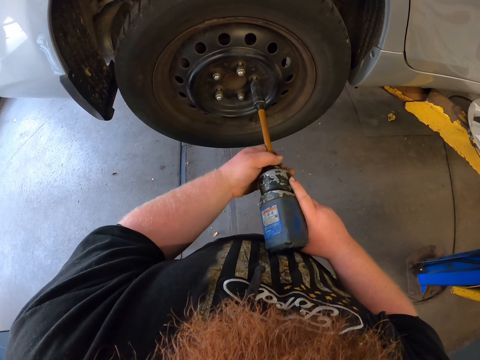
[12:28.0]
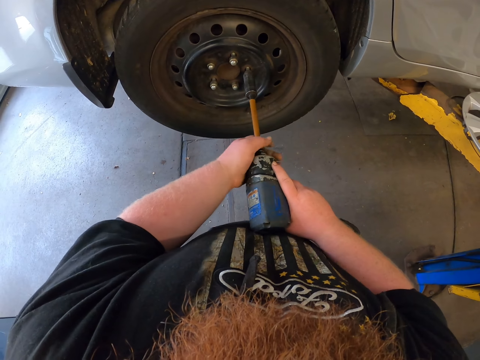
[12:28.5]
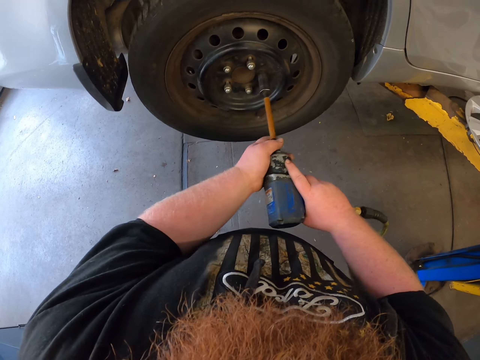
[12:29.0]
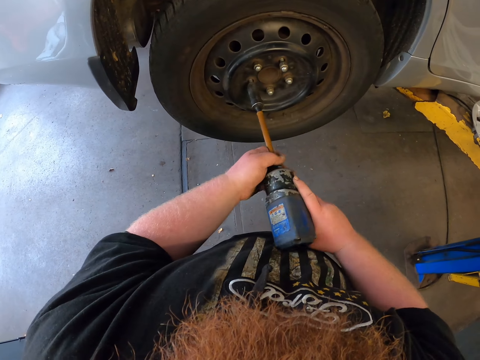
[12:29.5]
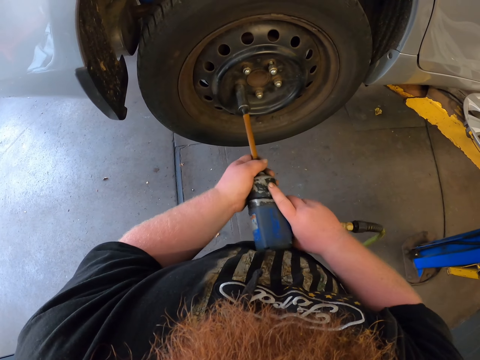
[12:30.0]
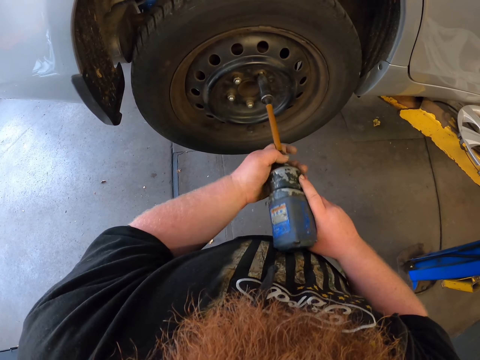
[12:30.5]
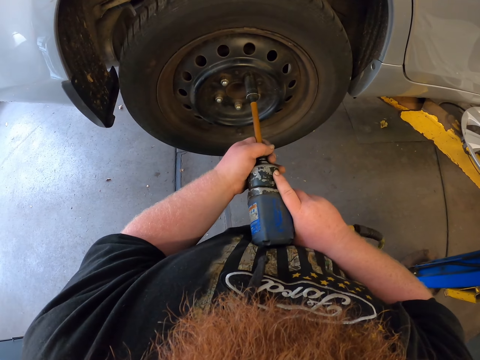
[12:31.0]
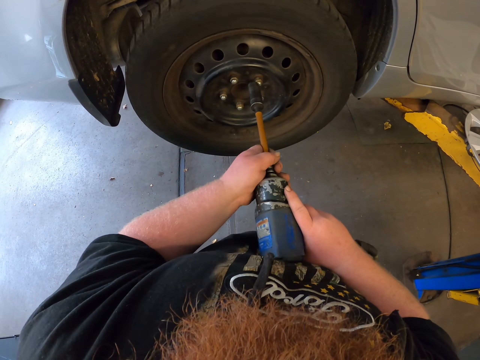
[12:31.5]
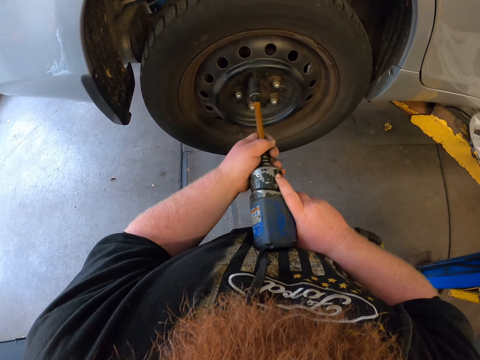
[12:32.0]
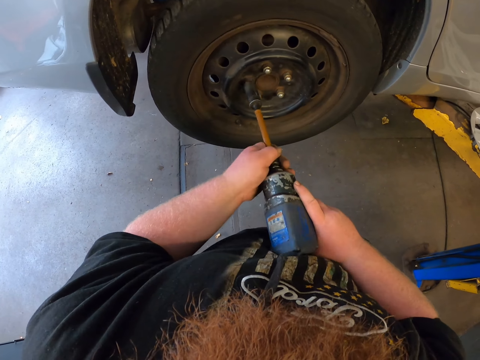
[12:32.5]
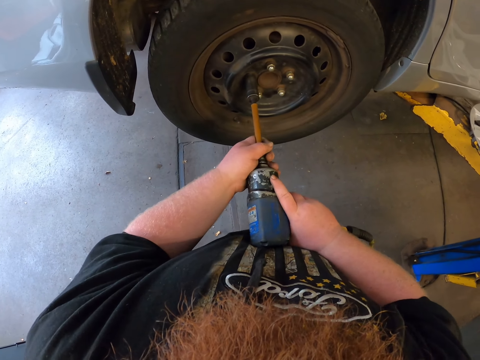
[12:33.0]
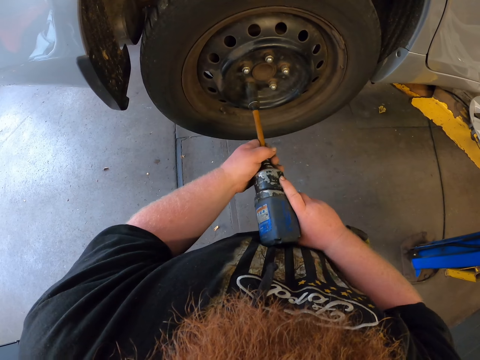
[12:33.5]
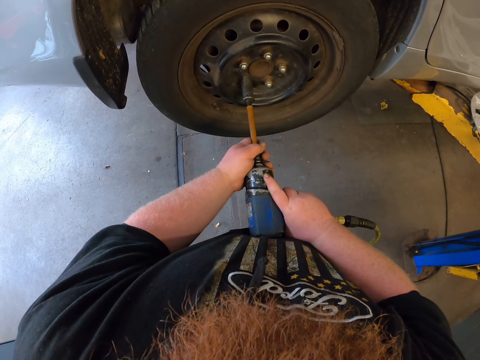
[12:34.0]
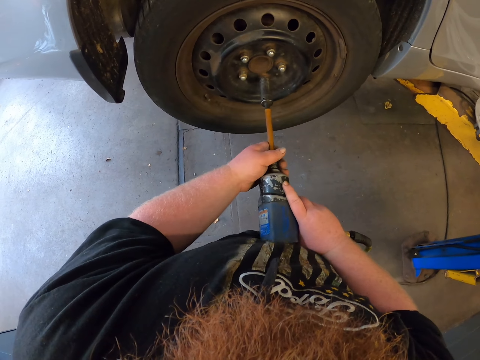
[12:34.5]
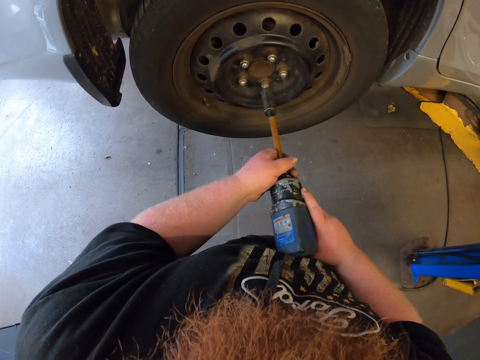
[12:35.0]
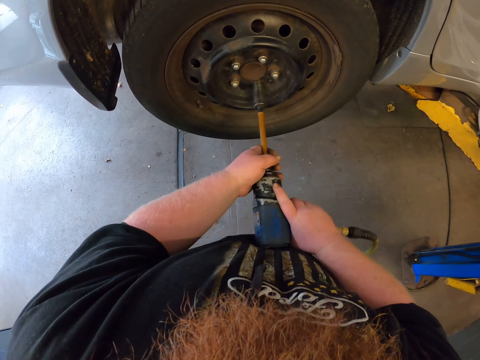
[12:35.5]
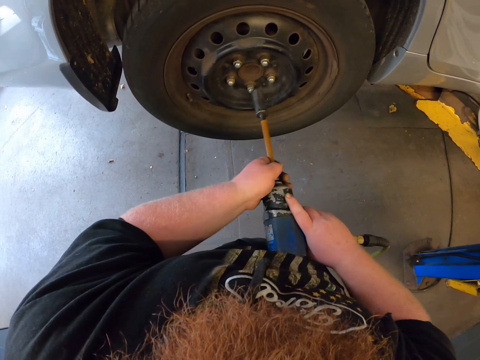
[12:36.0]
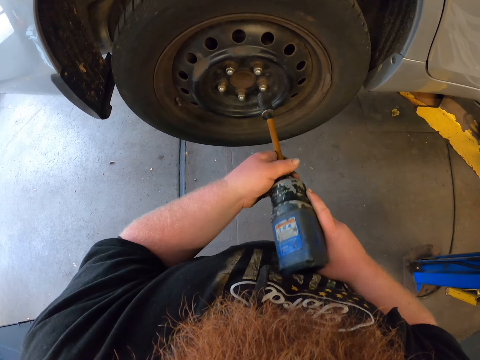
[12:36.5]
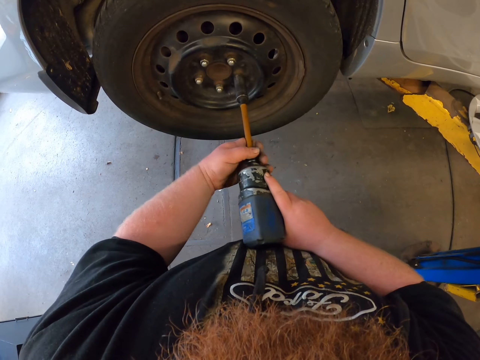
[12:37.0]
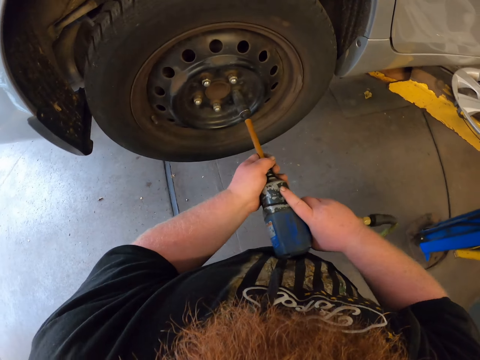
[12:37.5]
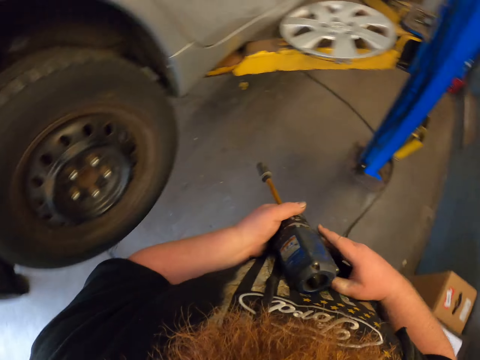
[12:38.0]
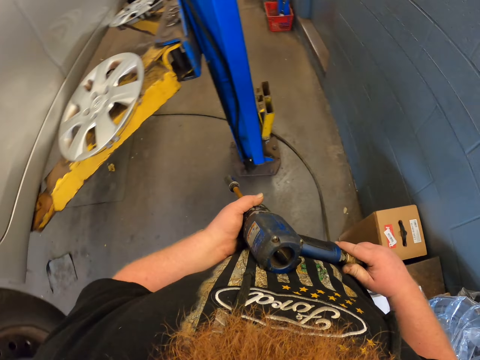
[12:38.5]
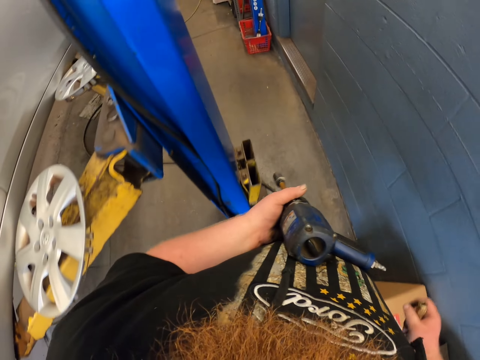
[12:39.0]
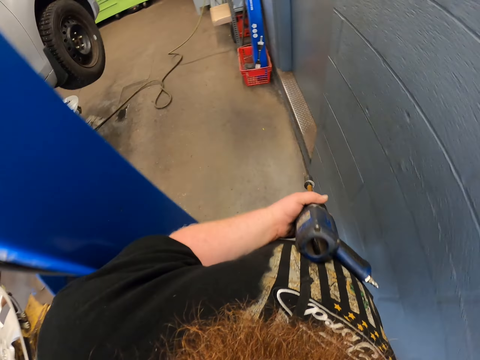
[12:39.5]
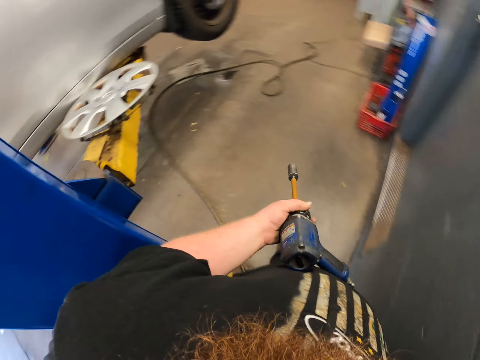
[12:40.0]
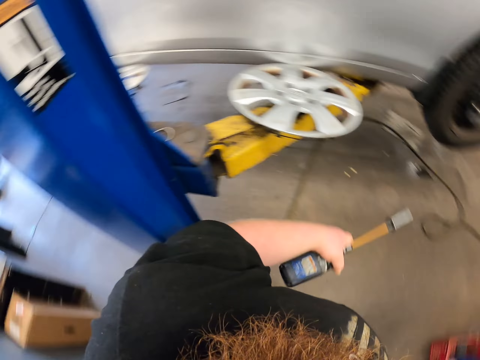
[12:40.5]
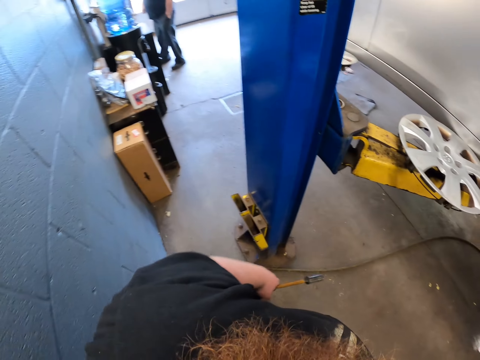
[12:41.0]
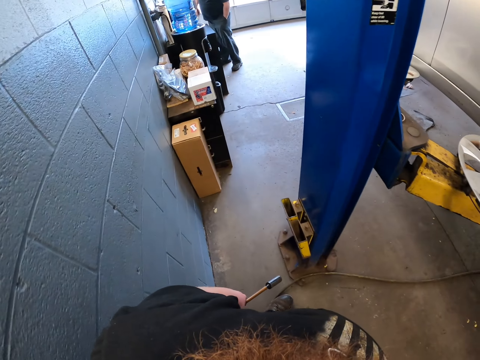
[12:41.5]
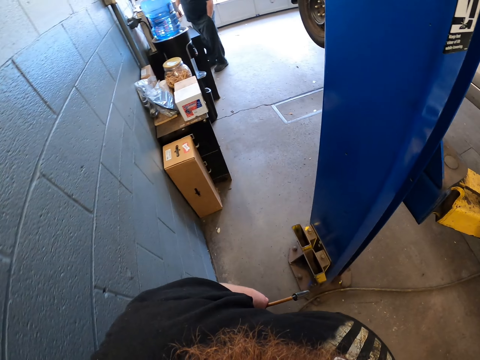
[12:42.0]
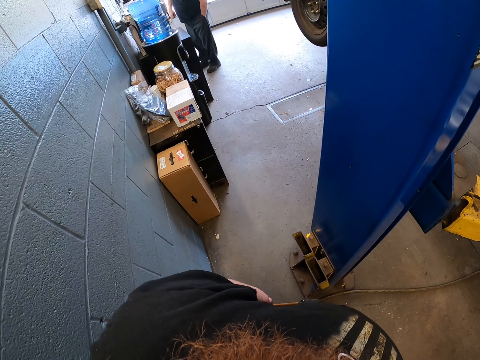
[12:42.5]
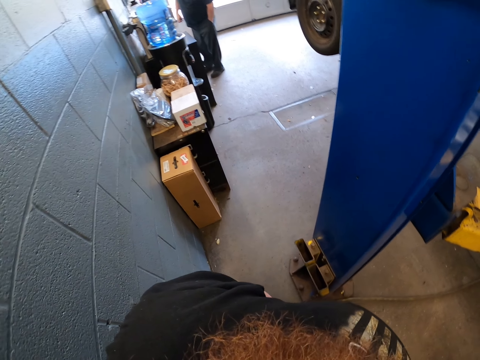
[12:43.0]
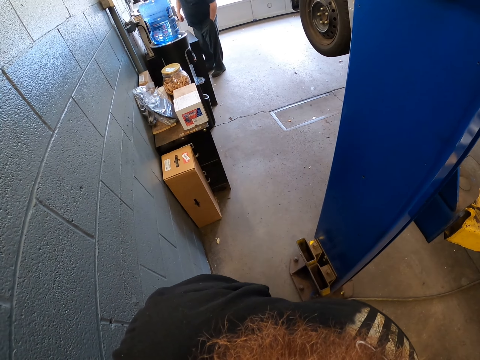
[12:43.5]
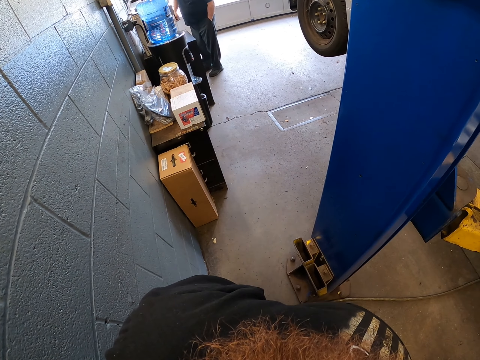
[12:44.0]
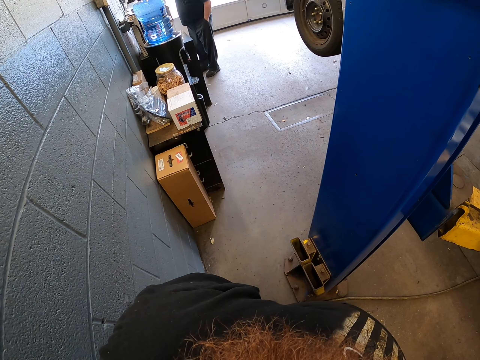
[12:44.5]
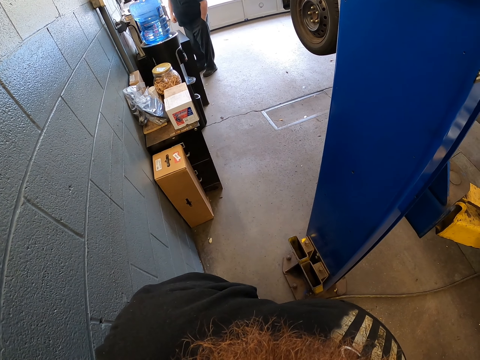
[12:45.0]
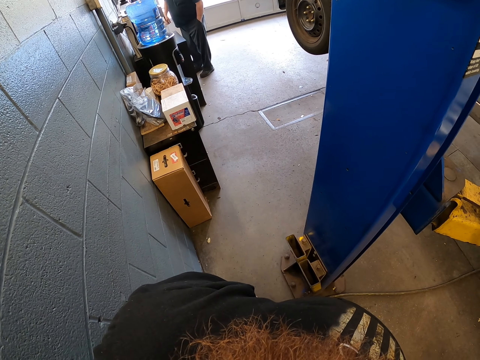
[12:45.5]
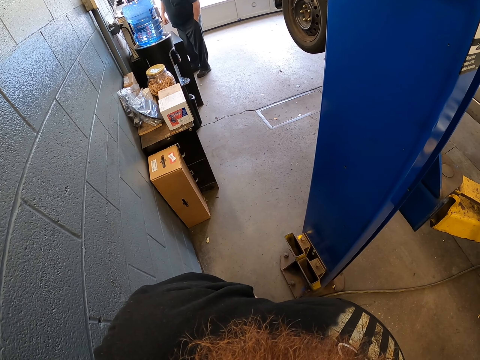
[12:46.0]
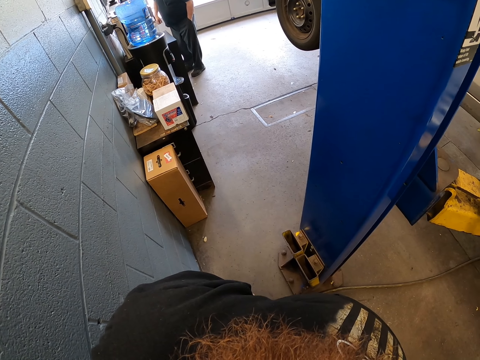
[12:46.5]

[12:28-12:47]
The camera wearer walks in the workshop. They remove the cable in the drill. They stare at a man. The man interacts with the camera wearer. The camera wearer stops.

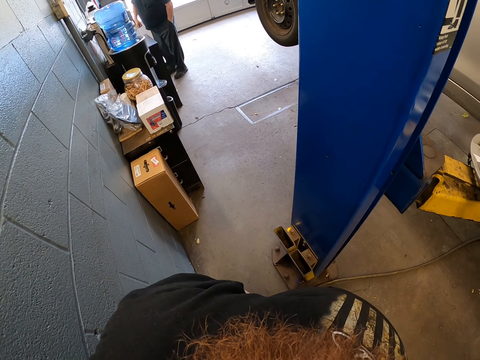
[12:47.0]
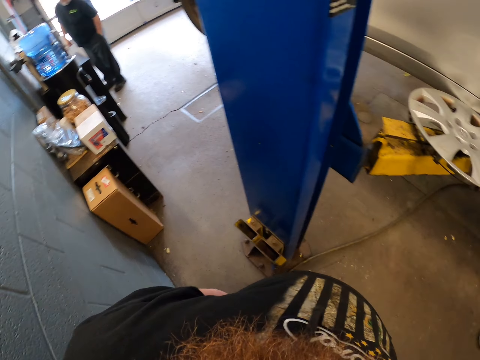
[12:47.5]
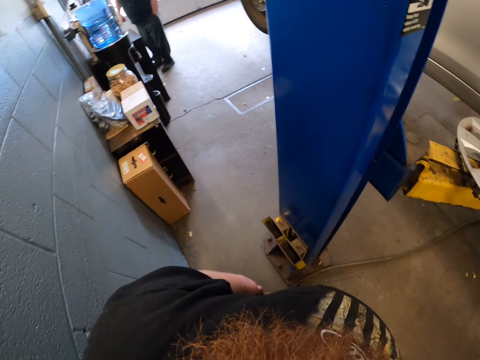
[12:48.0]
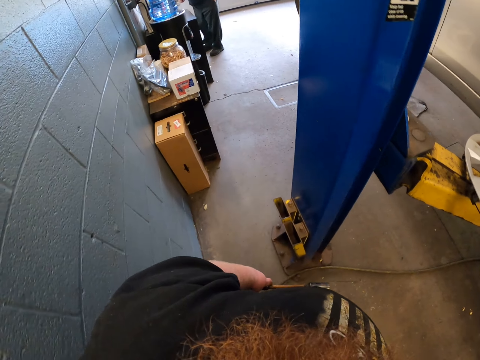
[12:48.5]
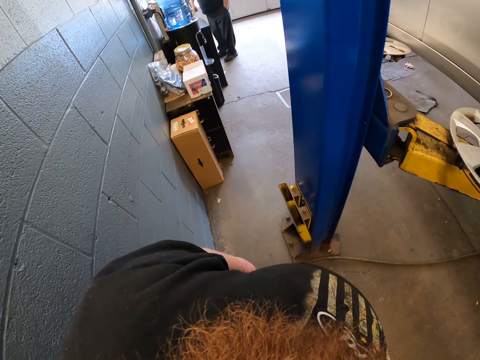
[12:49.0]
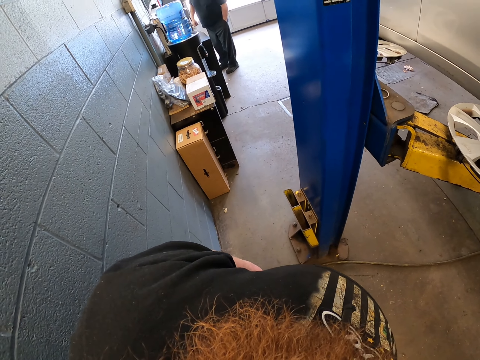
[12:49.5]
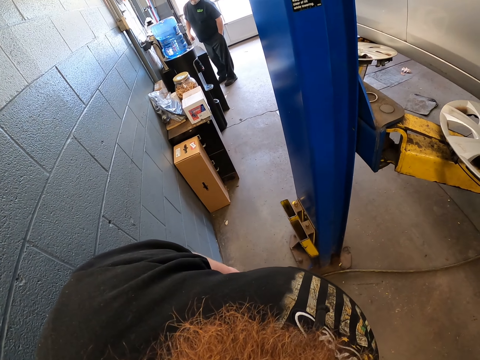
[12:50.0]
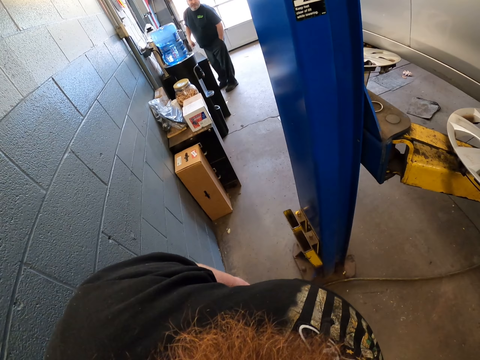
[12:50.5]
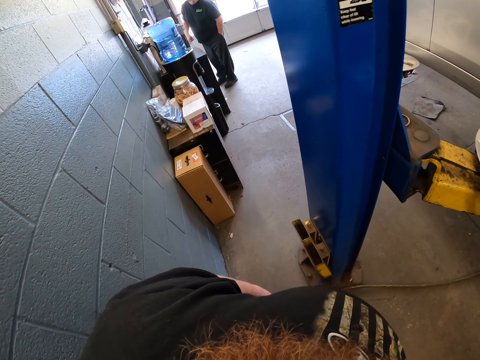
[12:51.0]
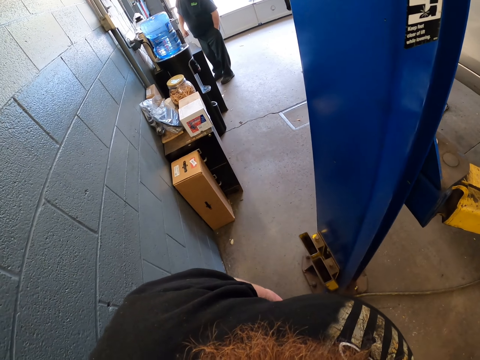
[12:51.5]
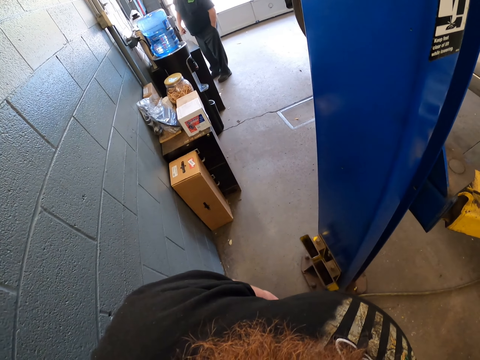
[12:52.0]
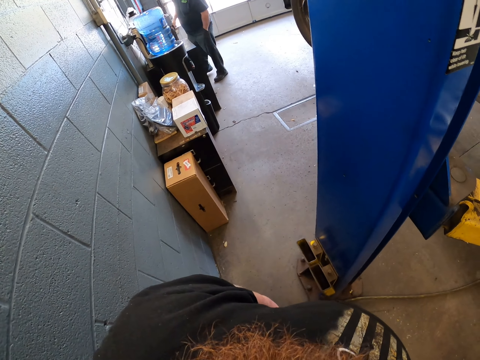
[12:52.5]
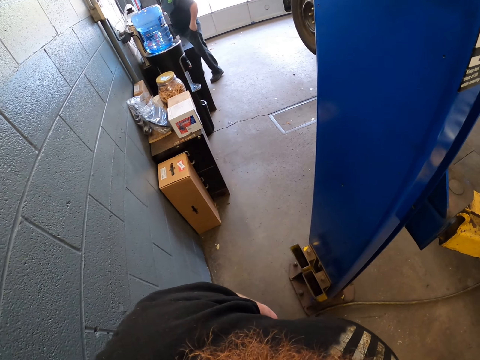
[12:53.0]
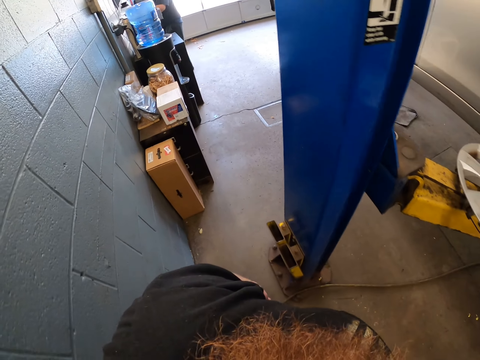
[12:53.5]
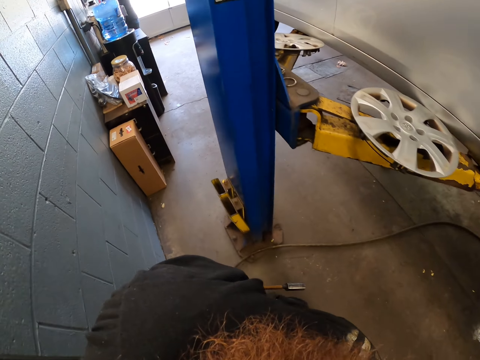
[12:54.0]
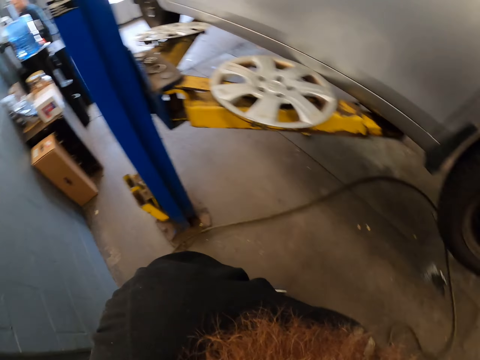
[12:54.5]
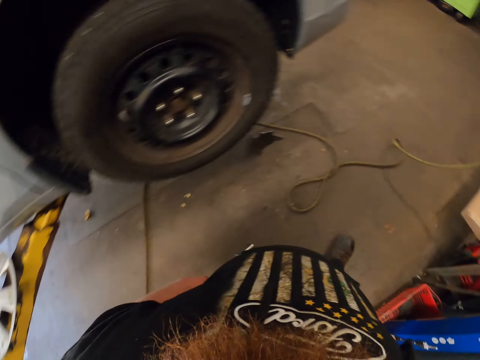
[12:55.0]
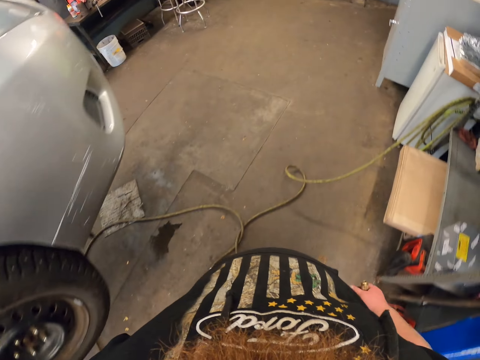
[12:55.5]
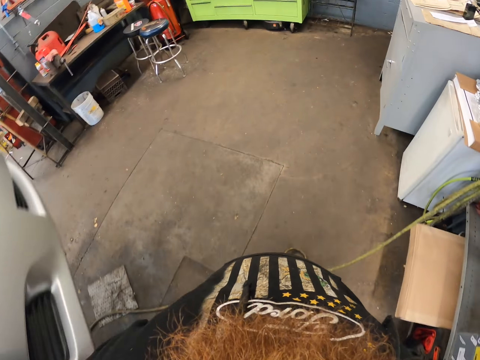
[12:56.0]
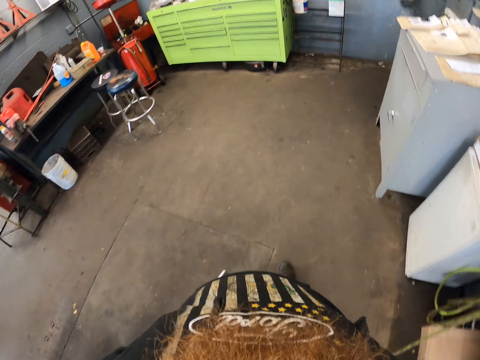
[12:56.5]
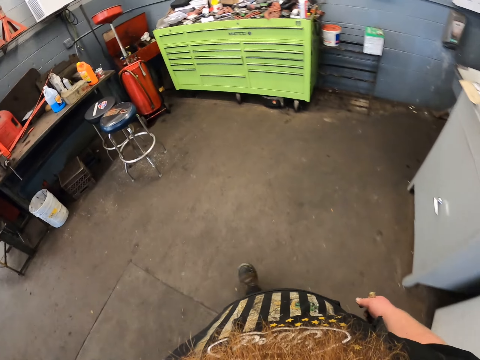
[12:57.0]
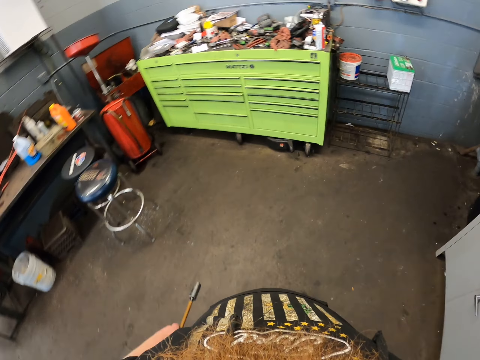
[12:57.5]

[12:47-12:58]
A man walks in the workshop. The camera wearer walks in the workshop.
